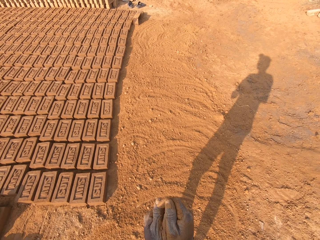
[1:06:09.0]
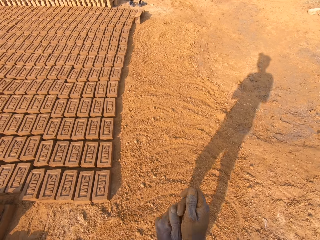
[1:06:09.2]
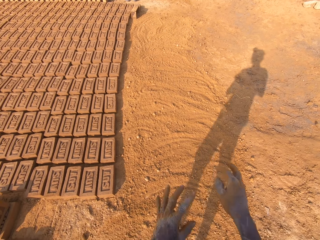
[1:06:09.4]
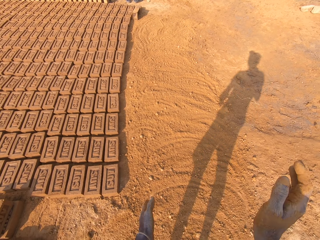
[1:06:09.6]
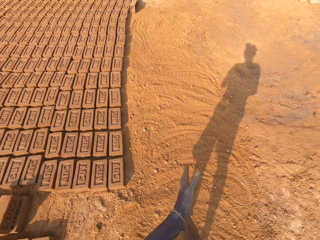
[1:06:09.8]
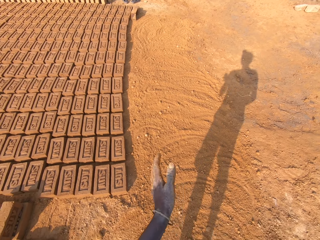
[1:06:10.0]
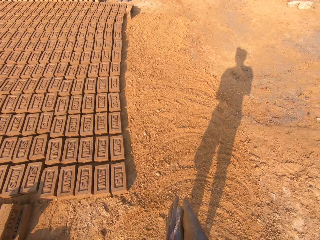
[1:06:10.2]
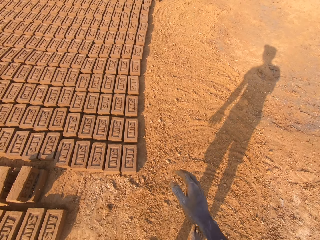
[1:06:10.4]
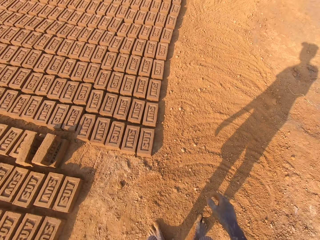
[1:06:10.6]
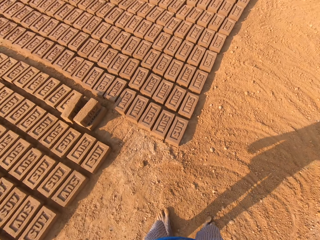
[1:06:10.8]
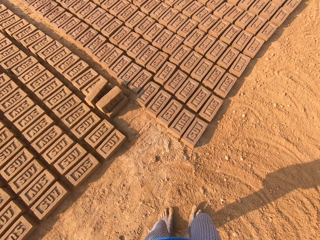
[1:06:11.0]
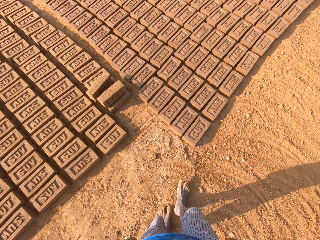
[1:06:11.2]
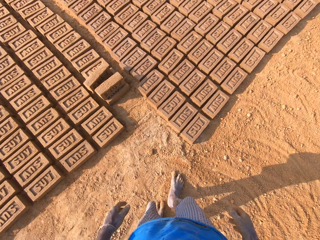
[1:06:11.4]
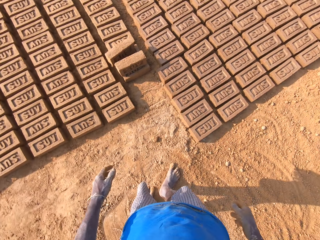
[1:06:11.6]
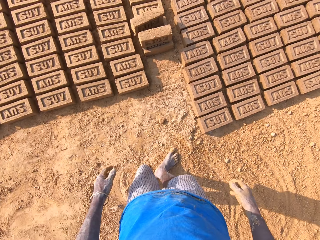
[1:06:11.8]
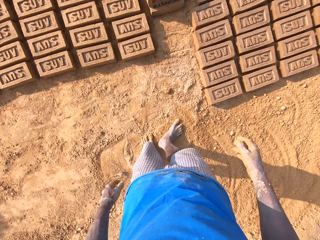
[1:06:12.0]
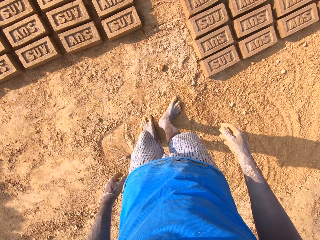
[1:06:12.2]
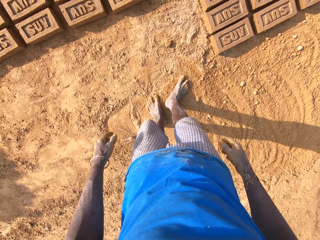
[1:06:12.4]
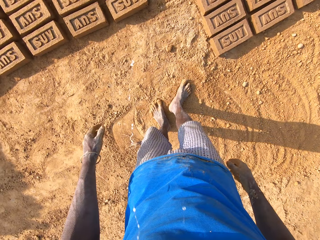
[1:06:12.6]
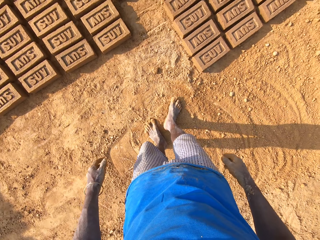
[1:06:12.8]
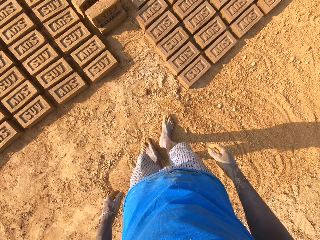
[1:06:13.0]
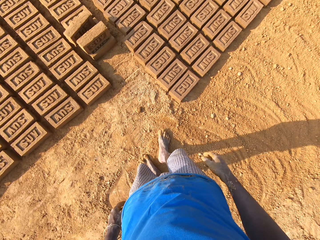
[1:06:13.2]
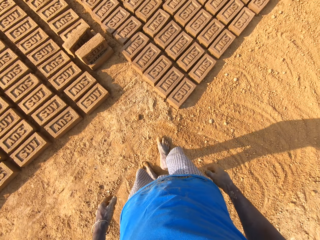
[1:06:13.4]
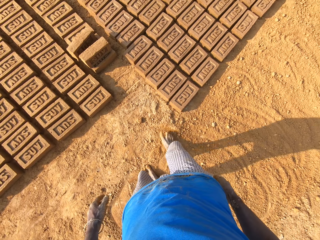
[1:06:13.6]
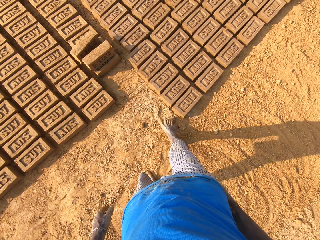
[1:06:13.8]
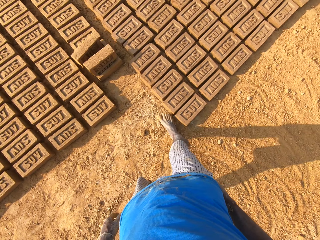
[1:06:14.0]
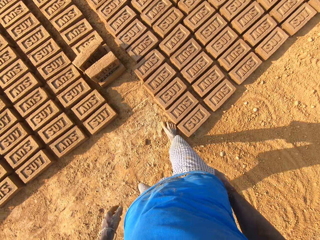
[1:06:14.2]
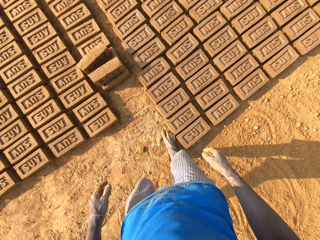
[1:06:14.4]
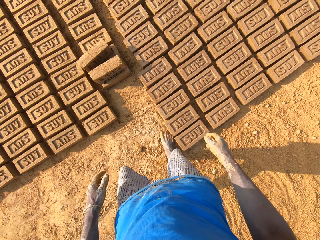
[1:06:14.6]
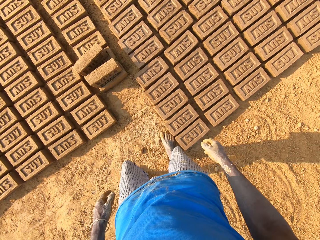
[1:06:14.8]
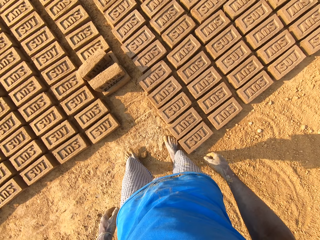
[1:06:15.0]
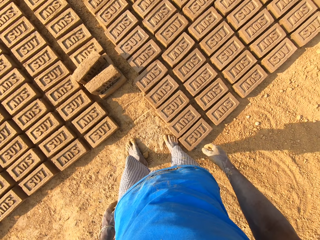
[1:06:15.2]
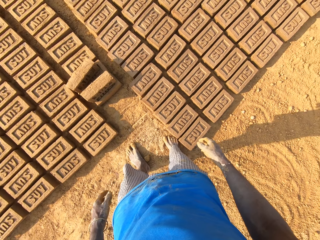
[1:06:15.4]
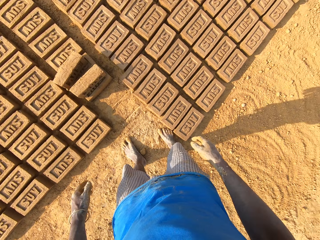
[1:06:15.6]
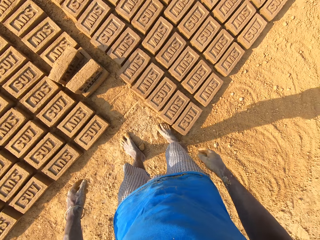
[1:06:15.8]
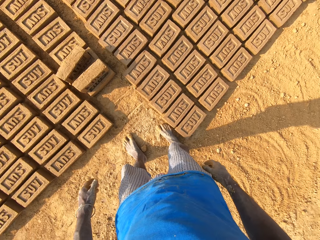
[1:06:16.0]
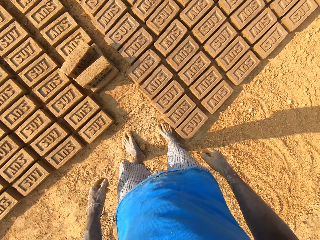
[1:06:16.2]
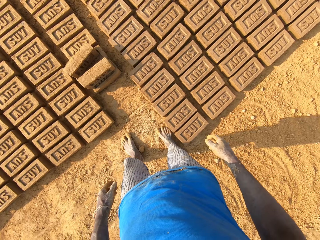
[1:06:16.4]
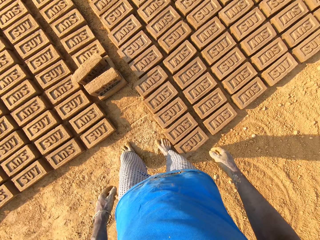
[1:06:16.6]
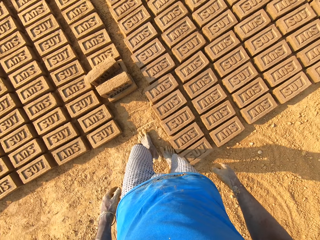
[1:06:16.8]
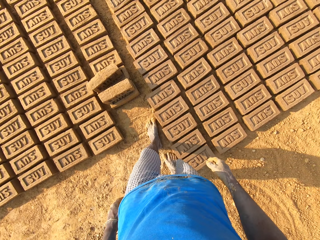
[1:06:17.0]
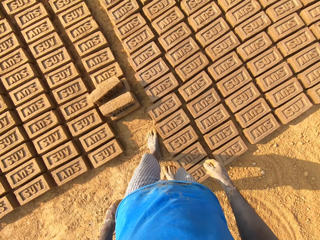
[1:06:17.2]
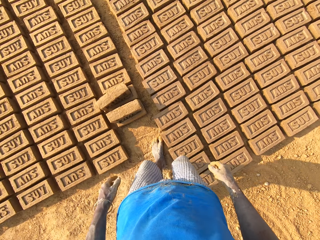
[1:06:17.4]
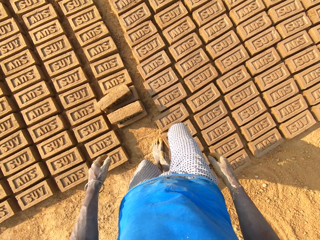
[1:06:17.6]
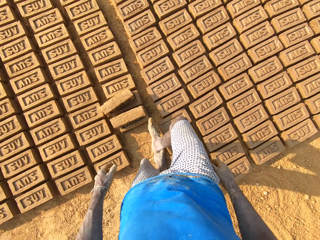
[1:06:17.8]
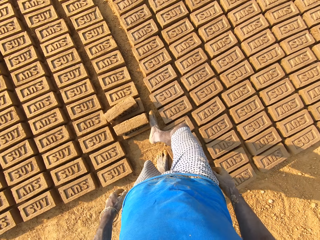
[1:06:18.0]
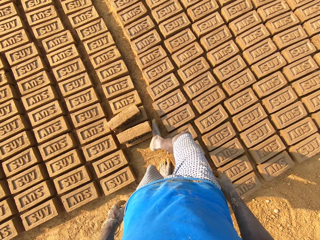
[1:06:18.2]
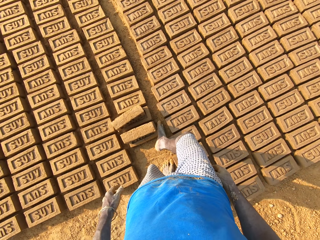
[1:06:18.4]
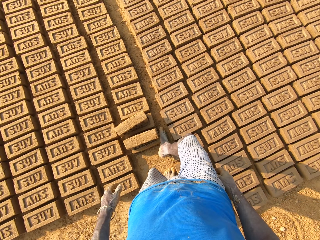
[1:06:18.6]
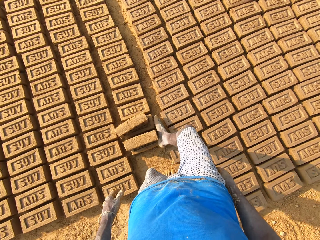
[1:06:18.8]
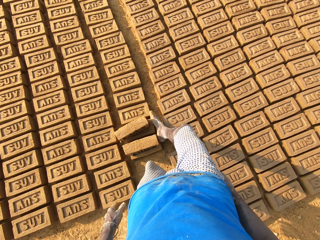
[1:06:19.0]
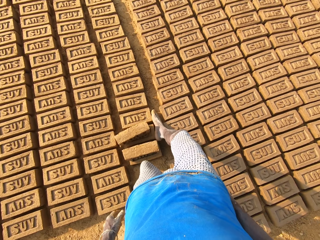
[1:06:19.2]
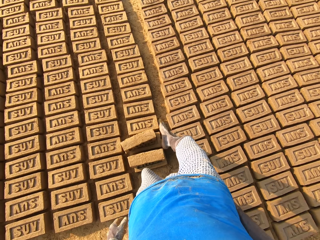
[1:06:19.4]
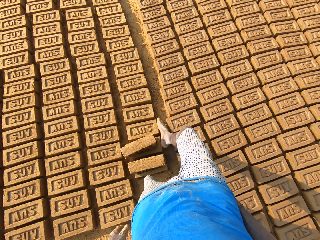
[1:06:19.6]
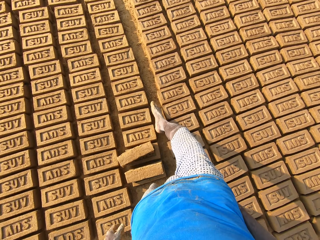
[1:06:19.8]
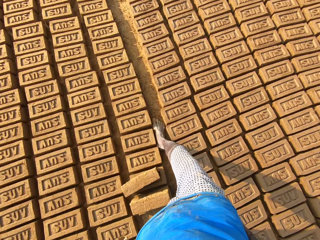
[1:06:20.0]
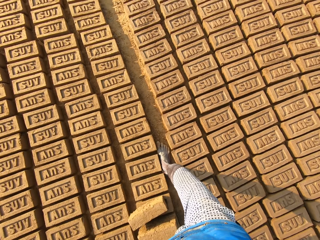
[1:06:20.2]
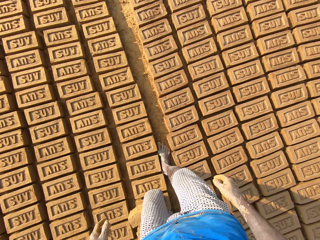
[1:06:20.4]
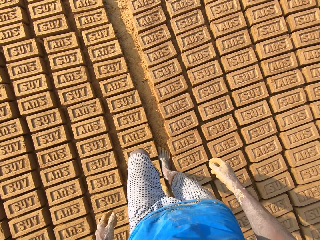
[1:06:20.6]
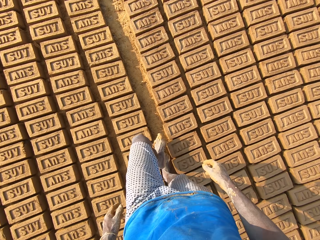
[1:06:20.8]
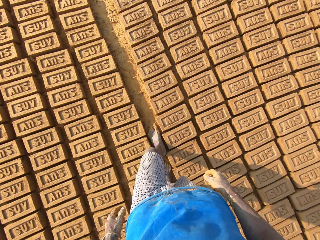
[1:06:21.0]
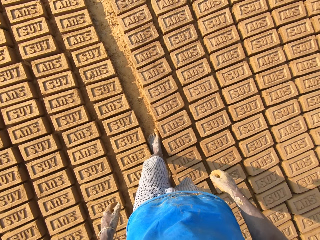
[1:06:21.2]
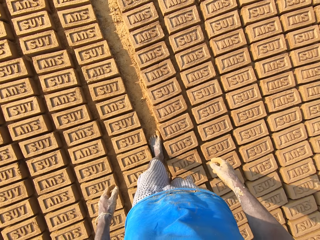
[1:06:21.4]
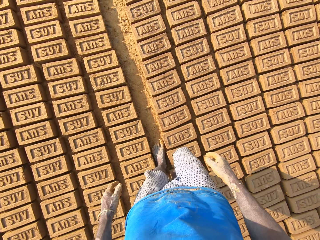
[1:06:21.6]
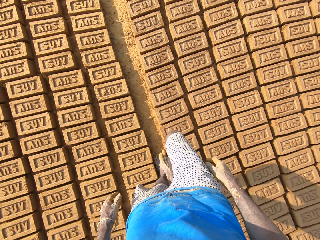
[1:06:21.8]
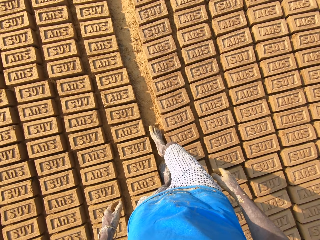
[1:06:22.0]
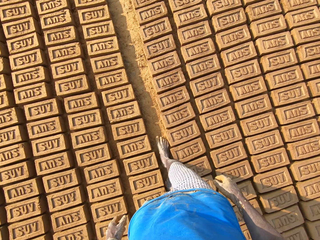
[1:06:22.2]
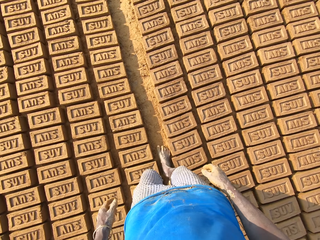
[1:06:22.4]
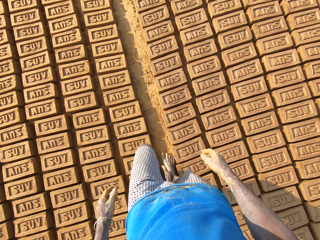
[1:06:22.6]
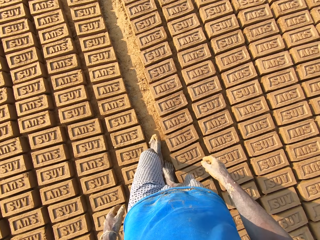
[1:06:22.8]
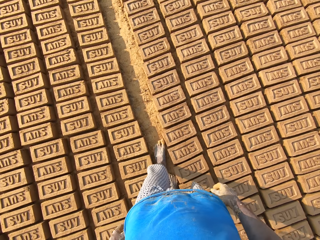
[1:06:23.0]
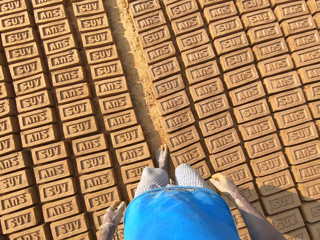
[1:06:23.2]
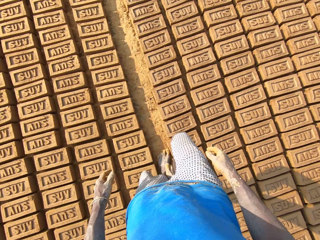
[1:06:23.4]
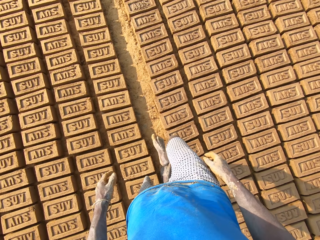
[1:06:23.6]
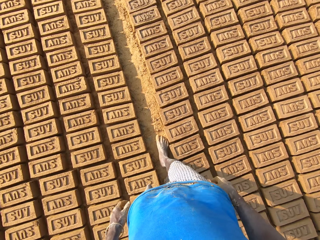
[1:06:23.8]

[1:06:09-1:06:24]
The camera wearer dusts off sand from his hands. He looks around the compound. He spits on the ground. He looks around the compound. He moves close to the molded bricks on the ground. He walks around the compound. He walks in between the molded bricks on the ground.

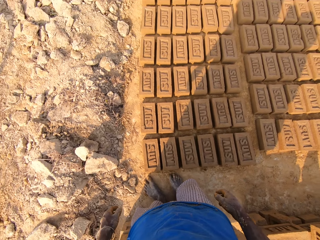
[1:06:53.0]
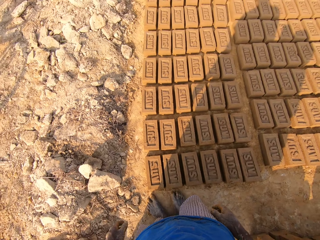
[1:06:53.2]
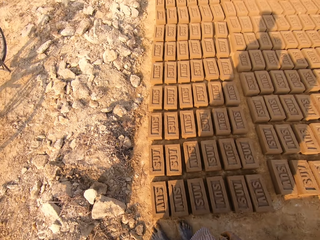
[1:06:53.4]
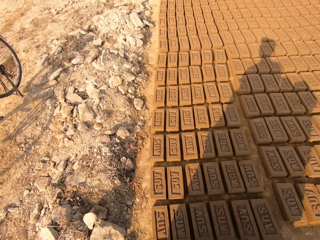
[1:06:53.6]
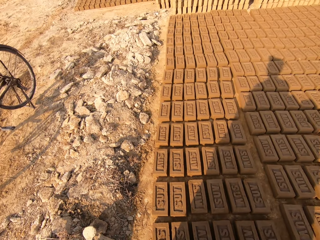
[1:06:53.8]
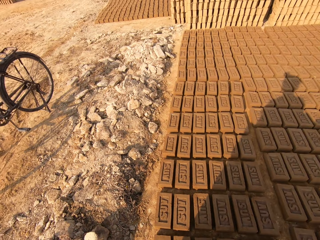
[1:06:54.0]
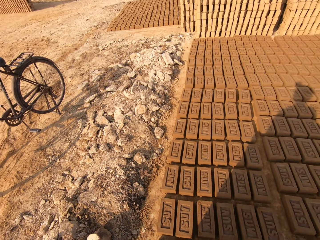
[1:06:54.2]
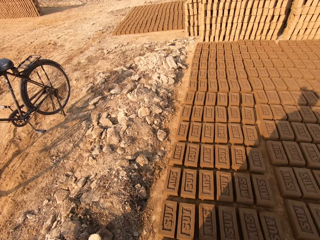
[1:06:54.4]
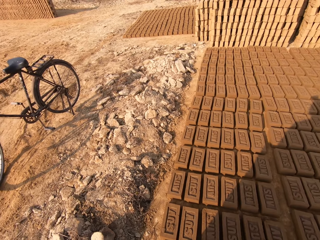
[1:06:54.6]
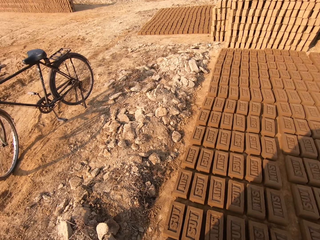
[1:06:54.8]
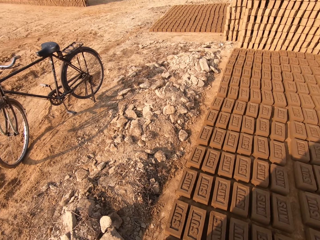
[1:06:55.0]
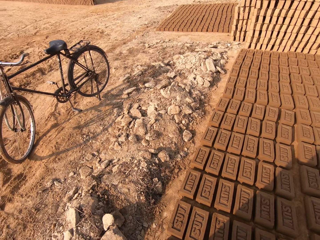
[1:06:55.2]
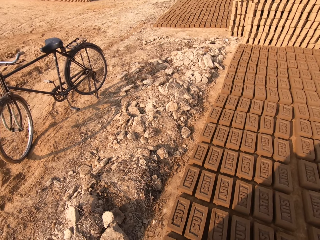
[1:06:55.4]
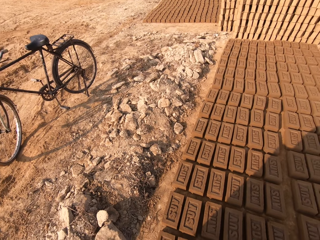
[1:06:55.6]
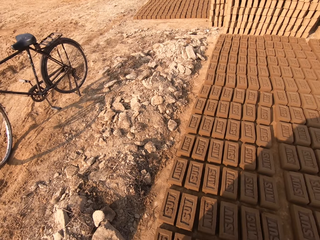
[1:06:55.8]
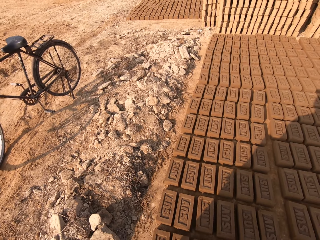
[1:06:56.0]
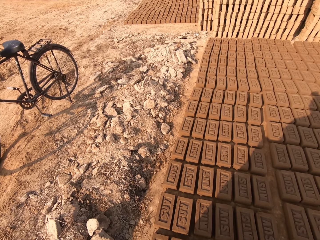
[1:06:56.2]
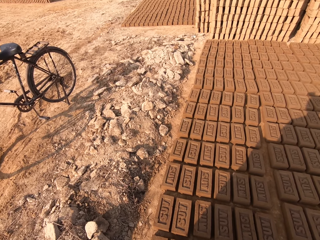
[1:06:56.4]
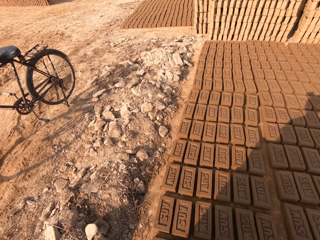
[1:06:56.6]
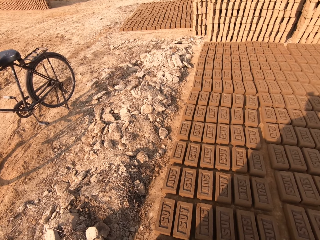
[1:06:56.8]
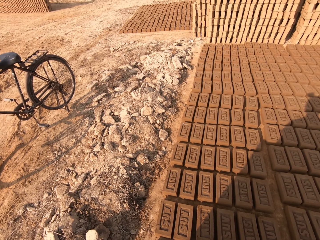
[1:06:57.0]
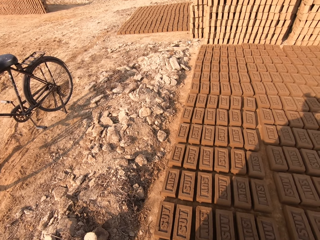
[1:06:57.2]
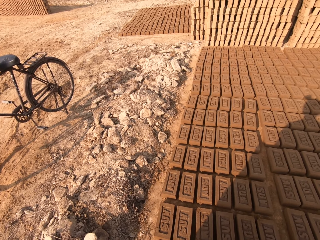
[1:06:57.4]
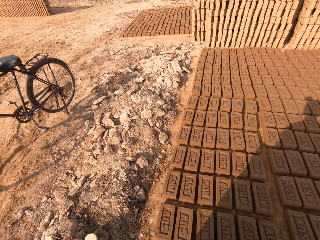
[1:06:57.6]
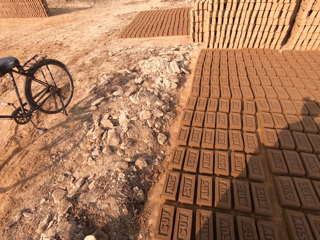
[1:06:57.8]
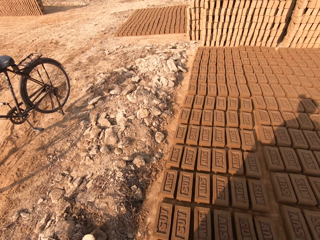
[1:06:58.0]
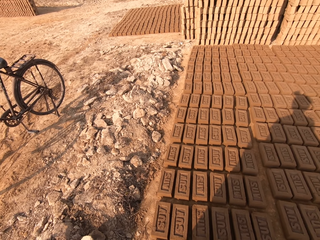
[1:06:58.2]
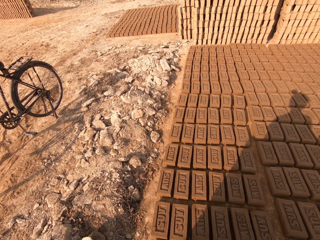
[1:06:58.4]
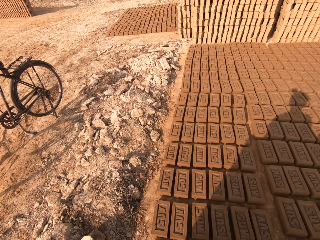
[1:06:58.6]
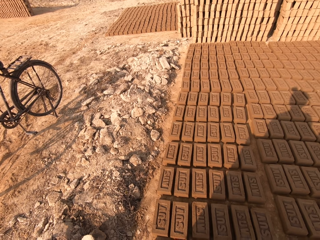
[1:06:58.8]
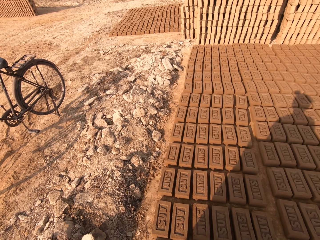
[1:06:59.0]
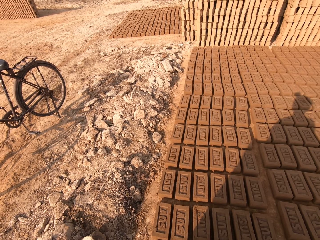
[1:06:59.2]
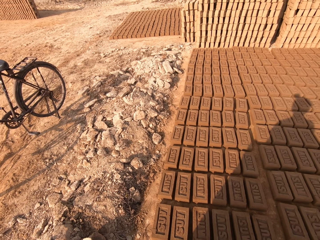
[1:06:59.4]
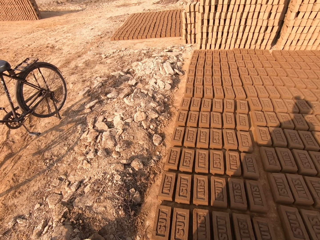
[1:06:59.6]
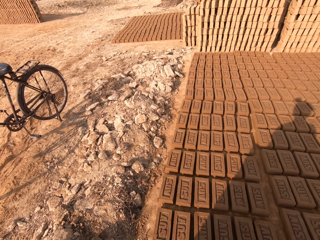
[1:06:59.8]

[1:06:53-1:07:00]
The camera wearer looks around the compound.
